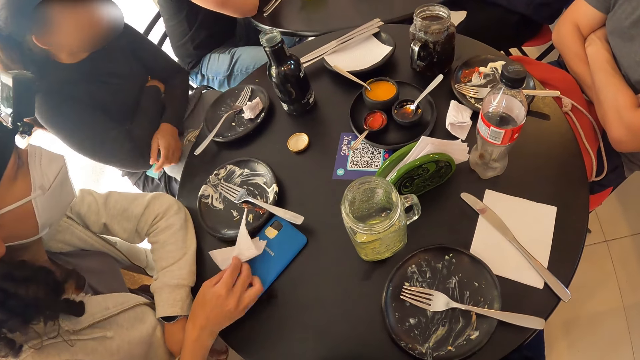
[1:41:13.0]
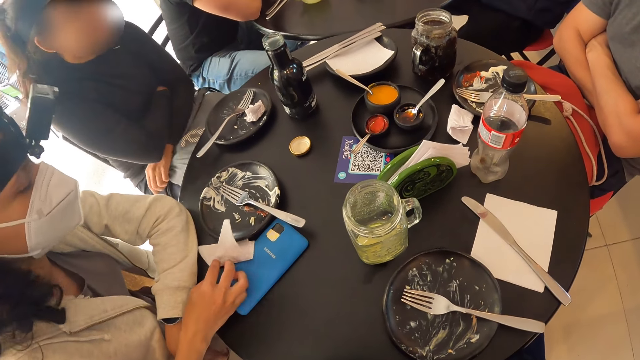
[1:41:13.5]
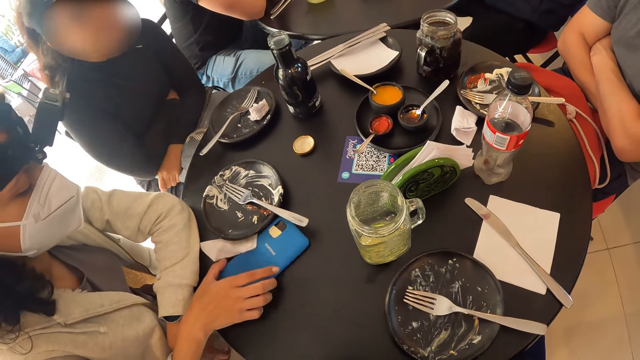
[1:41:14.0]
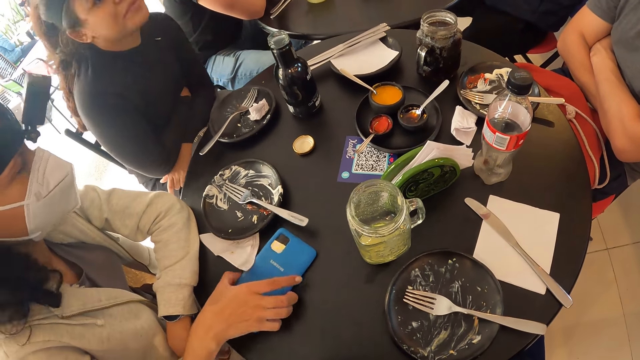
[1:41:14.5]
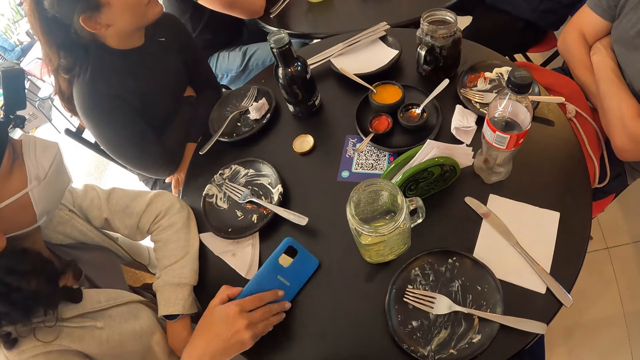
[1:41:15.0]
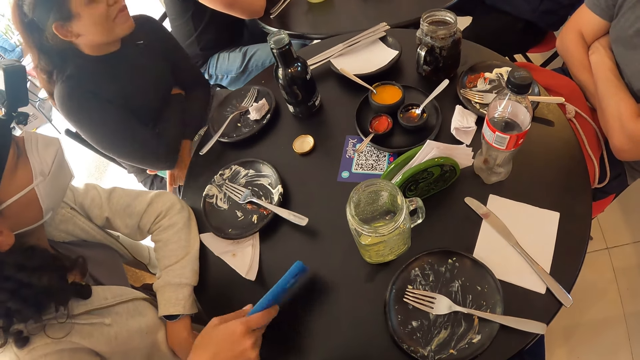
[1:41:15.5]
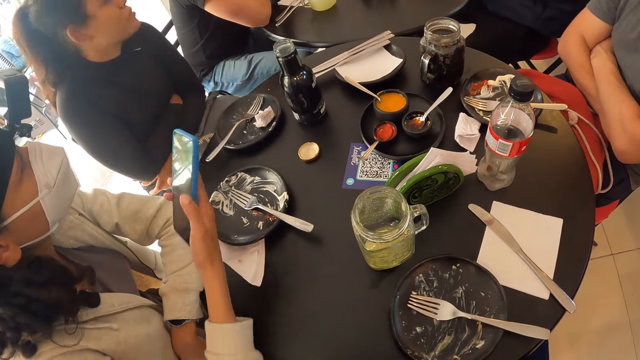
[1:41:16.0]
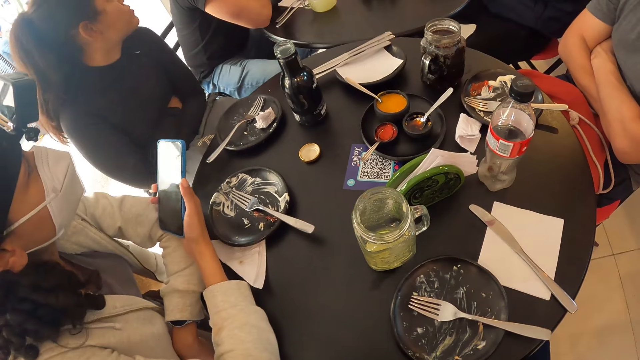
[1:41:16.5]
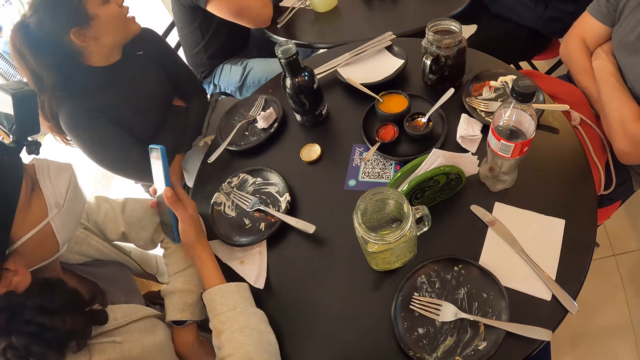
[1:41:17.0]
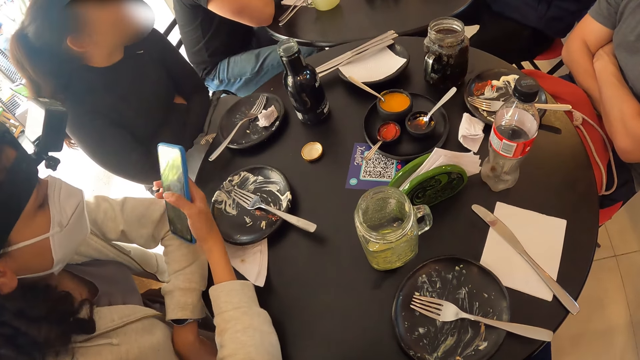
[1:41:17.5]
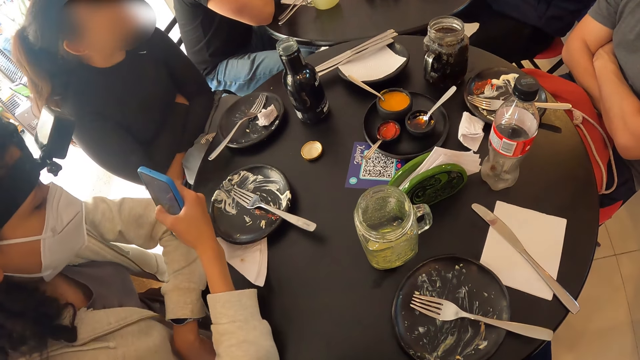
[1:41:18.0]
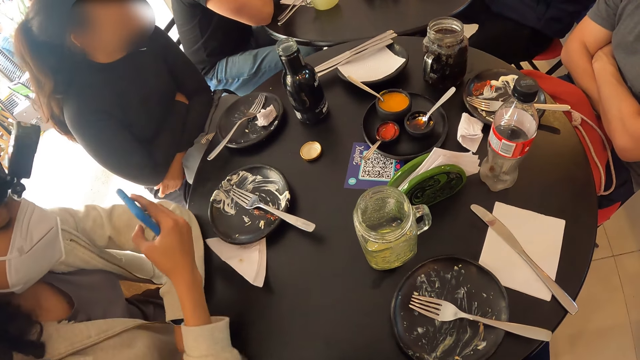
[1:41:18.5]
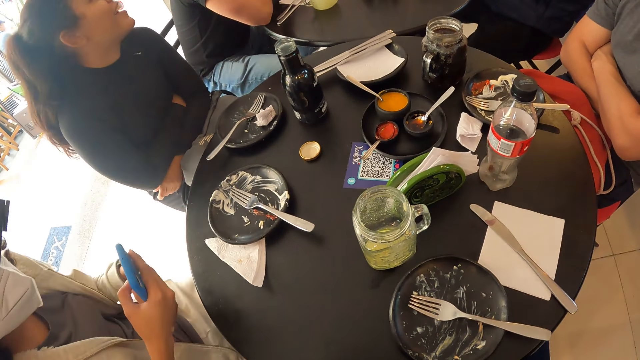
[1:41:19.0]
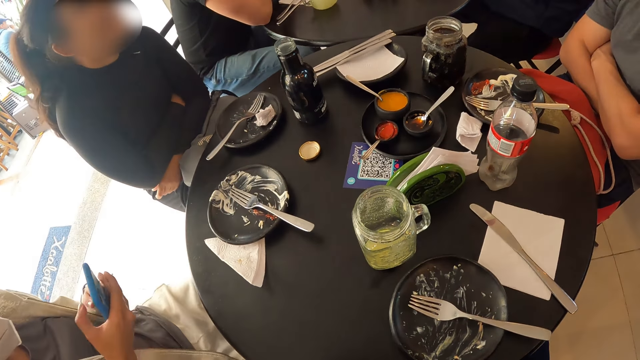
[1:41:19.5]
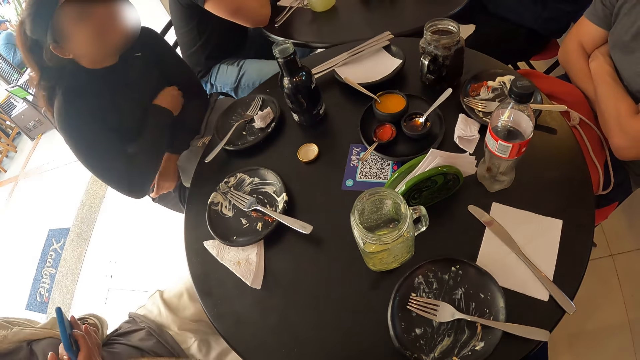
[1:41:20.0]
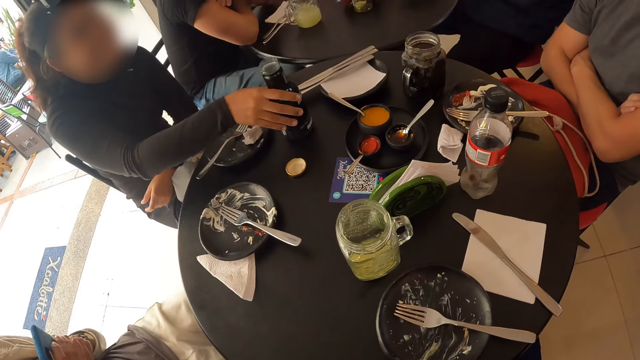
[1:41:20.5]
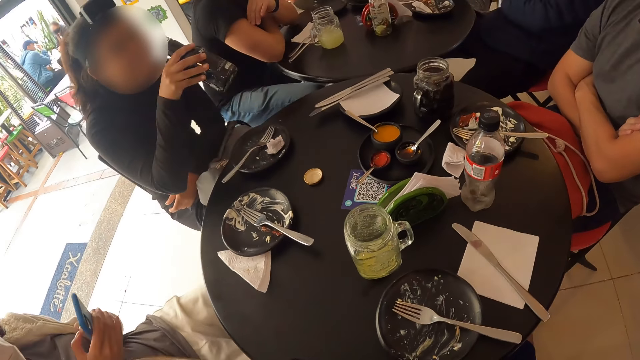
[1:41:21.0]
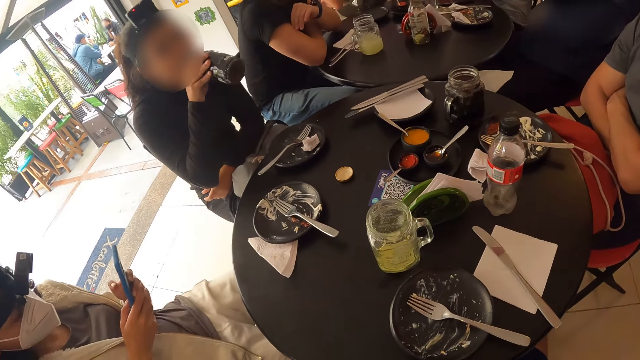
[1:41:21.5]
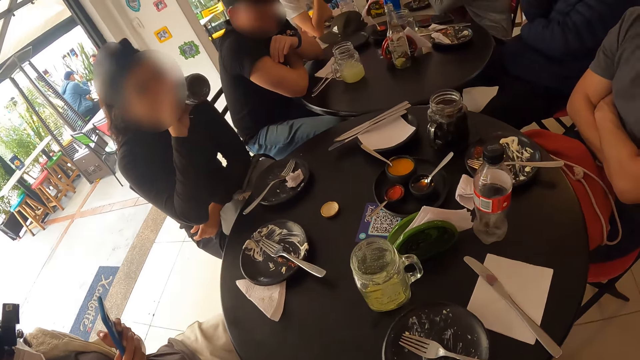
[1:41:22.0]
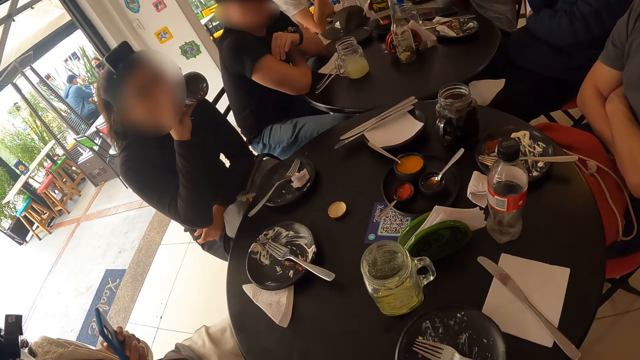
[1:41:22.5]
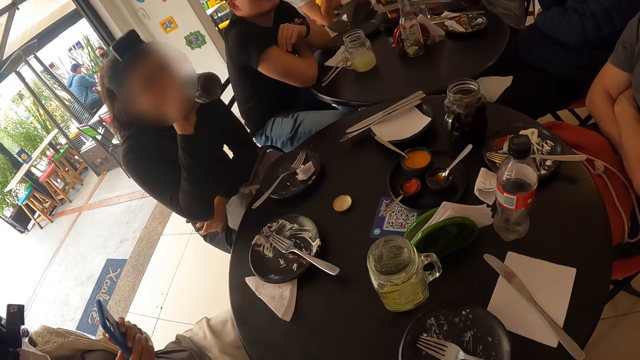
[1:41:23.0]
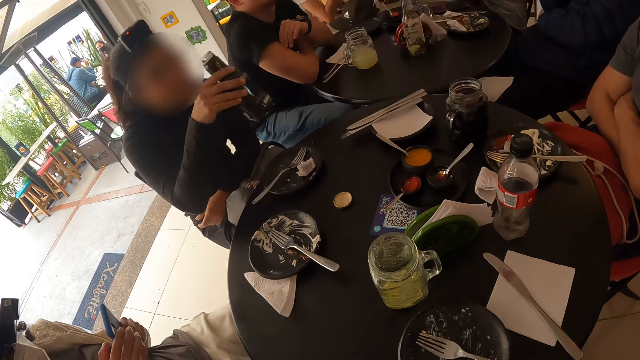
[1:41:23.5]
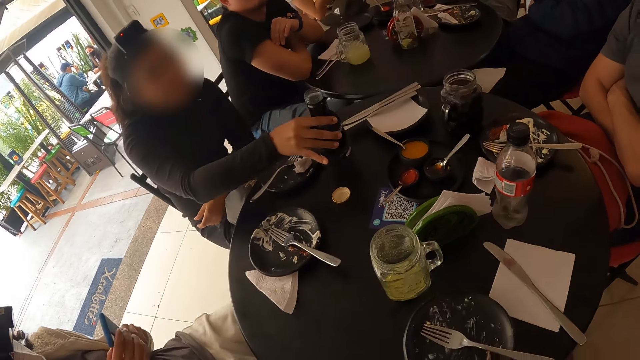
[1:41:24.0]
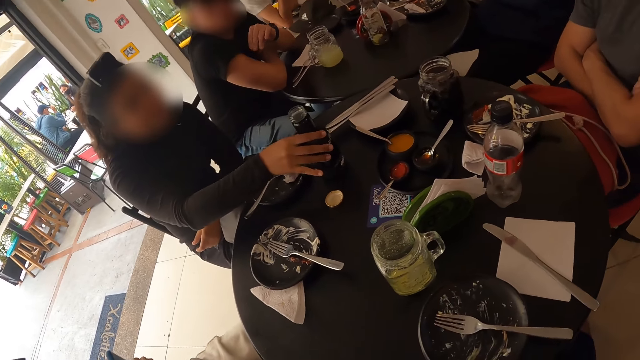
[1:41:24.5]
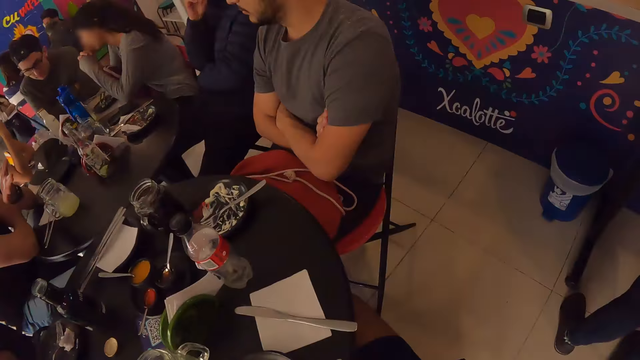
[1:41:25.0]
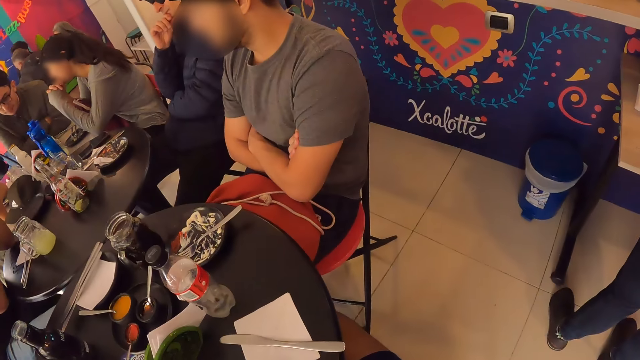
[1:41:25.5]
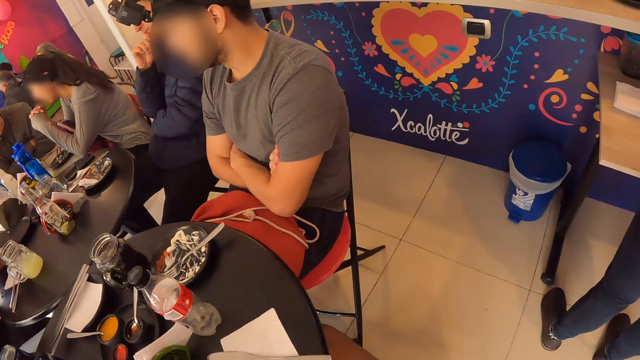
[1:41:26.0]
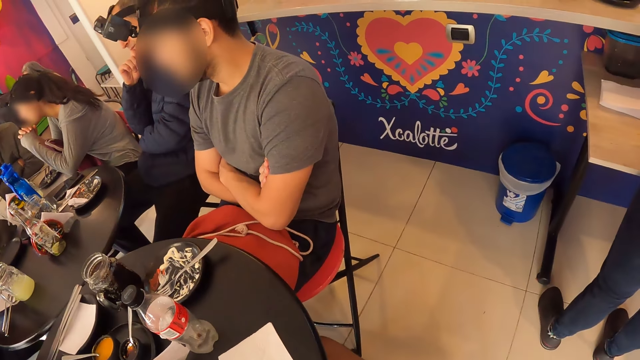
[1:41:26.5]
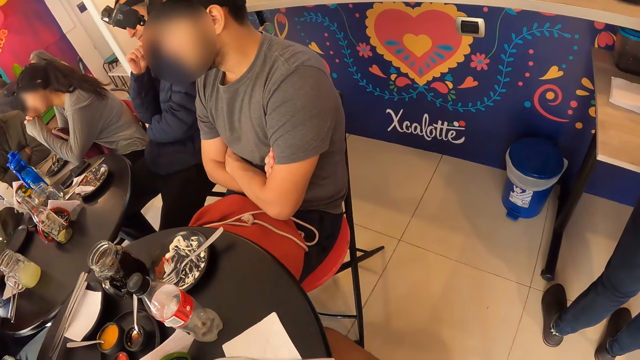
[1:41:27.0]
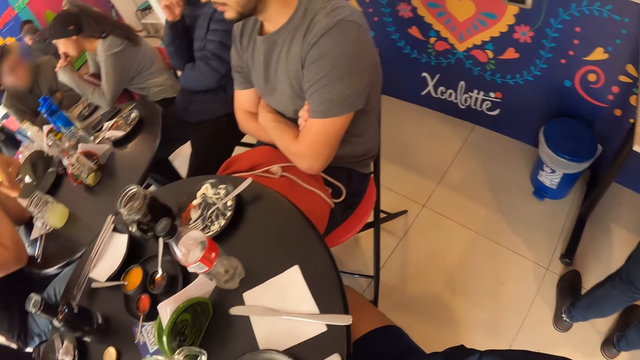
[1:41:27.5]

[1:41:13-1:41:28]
A woman drops the serviette on the table with her right hand. She picks up the phone from the table with her right hand. She operates the phone with her right hand. She operates the phone with her hands. Another woman picks up the bottle of malt from the table with her right hand. She drinks from the bottle of malt in her right hand. She drops the bottle of malt on the table with her right hand.

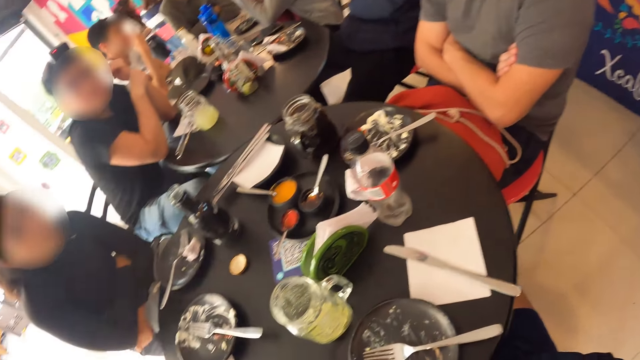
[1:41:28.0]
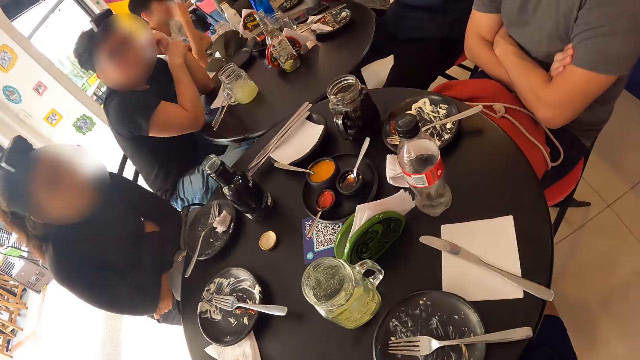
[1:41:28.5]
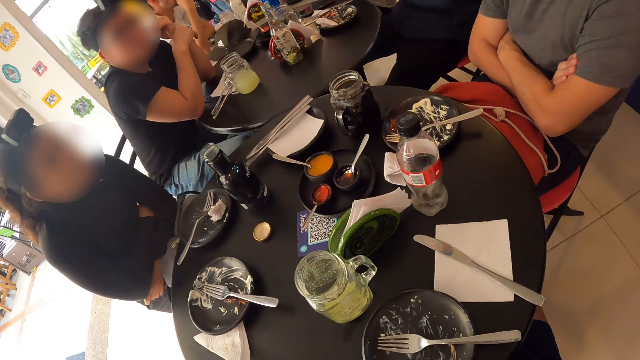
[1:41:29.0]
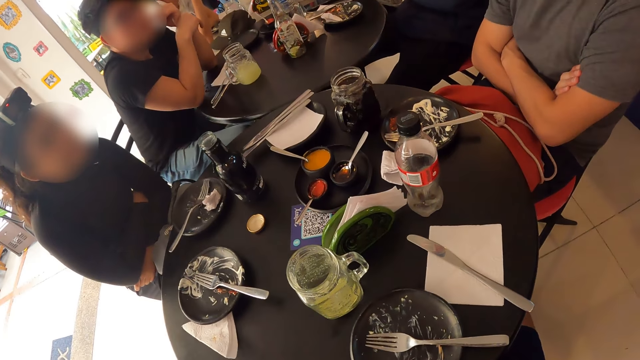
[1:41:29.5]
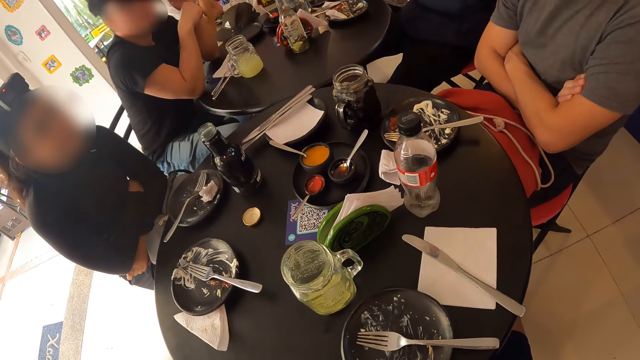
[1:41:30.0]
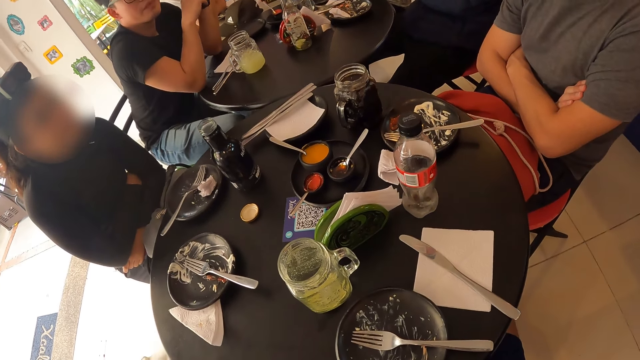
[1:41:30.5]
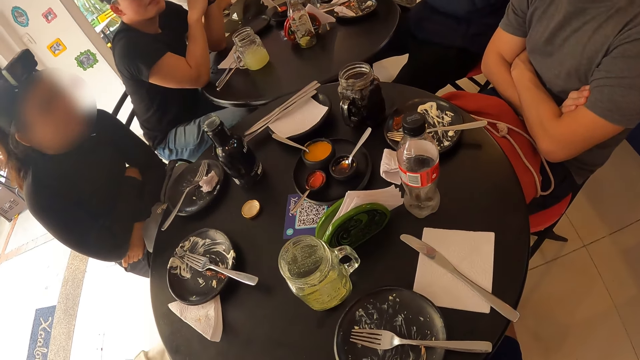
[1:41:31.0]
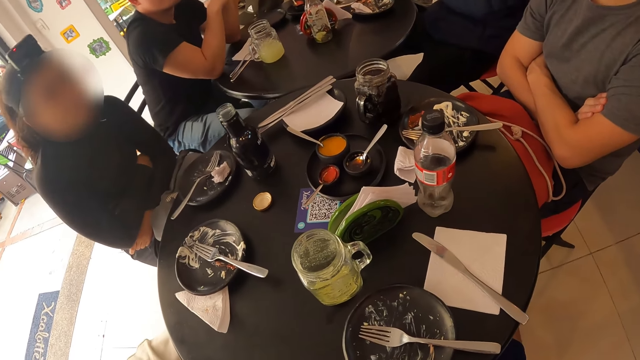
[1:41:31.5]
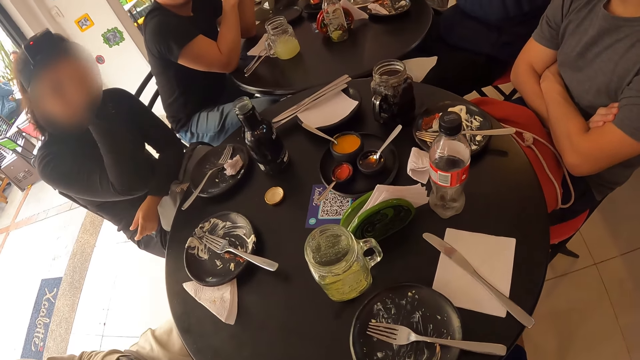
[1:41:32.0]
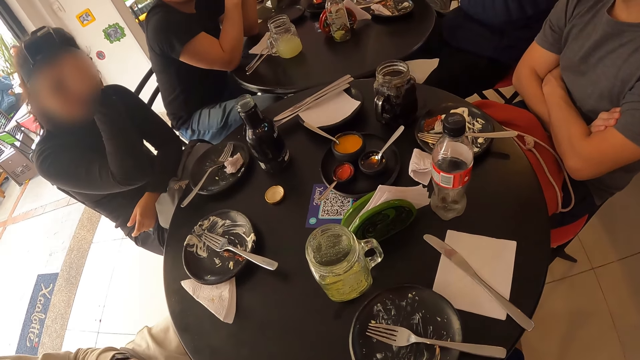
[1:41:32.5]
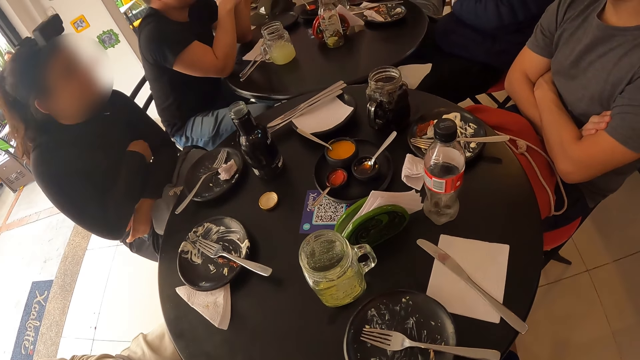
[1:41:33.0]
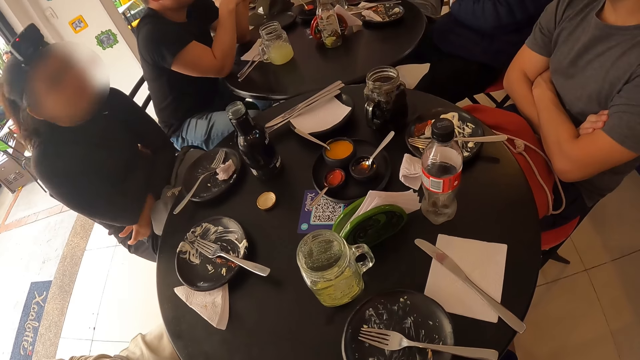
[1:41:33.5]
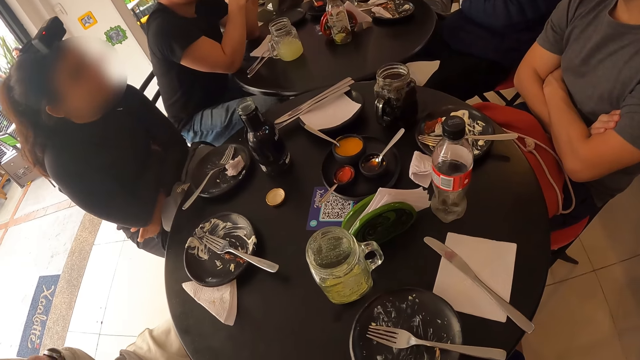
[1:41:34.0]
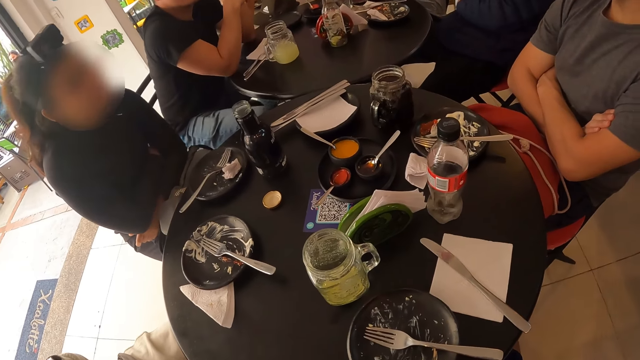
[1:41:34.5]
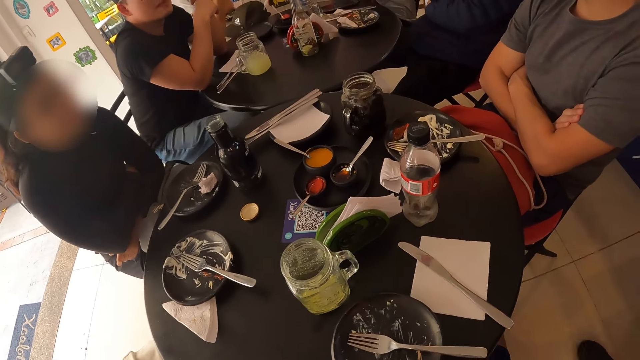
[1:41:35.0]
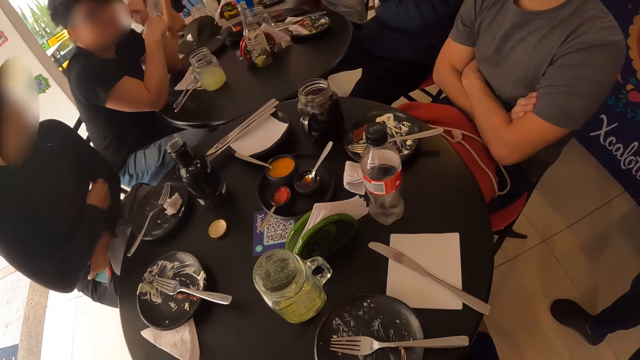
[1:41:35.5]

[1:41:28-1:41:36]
A woman touches her face with her left hand.
